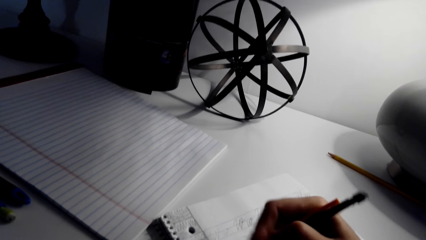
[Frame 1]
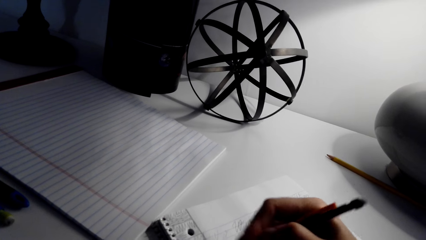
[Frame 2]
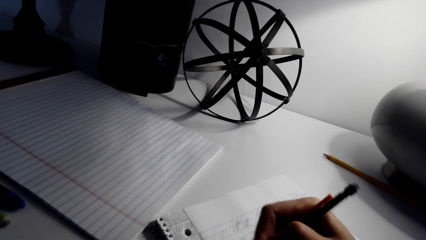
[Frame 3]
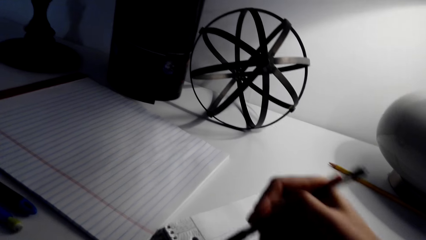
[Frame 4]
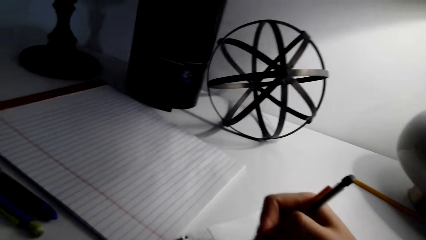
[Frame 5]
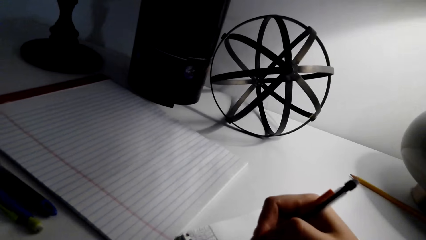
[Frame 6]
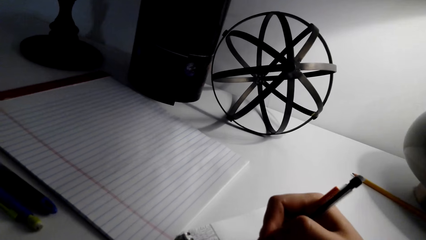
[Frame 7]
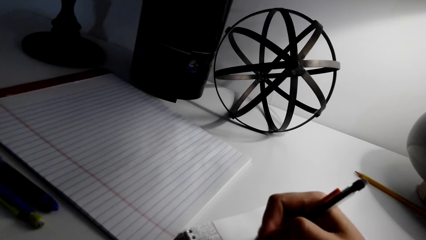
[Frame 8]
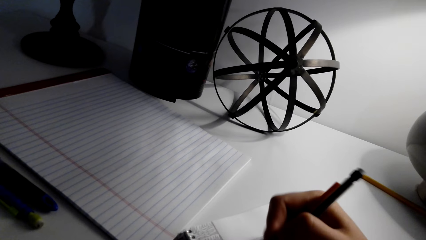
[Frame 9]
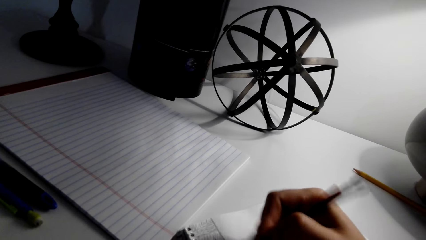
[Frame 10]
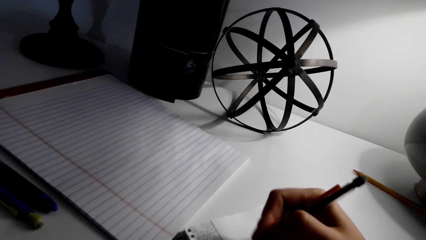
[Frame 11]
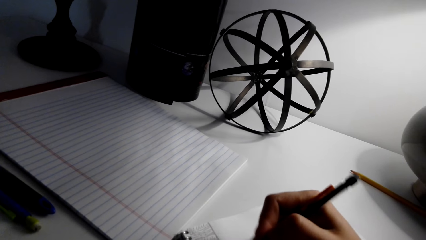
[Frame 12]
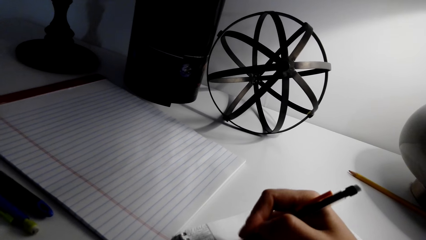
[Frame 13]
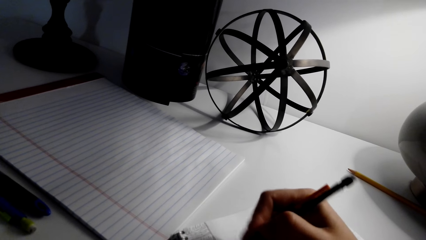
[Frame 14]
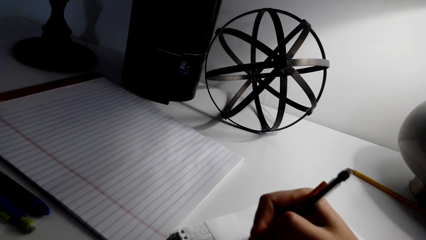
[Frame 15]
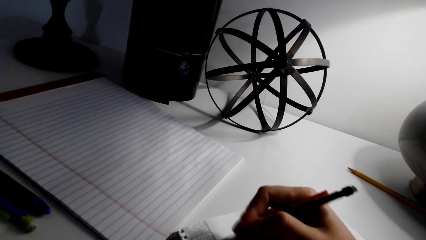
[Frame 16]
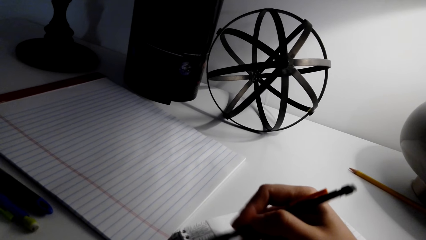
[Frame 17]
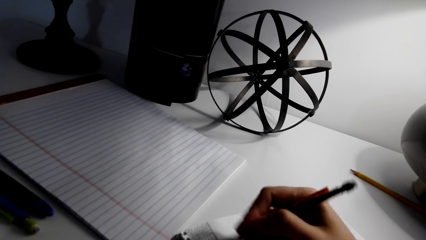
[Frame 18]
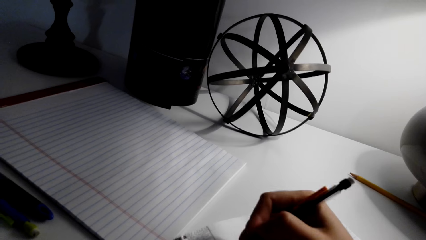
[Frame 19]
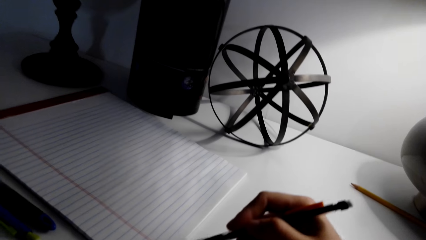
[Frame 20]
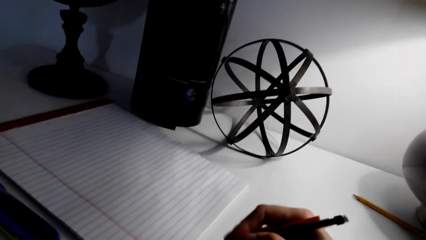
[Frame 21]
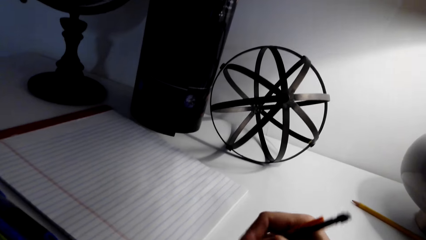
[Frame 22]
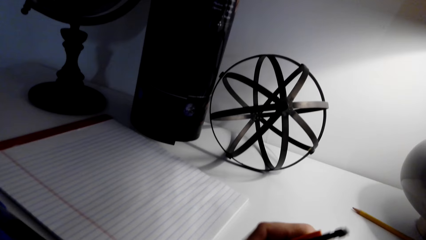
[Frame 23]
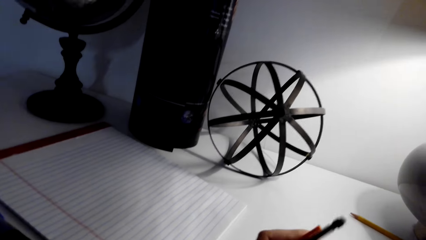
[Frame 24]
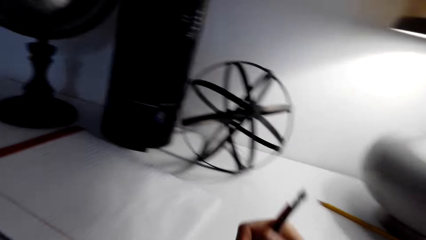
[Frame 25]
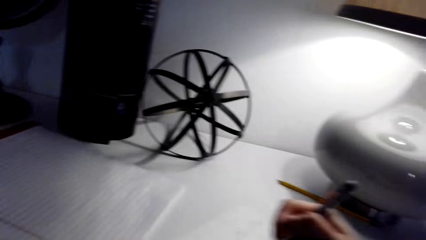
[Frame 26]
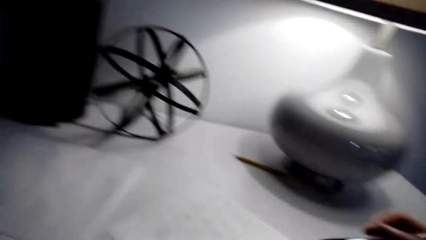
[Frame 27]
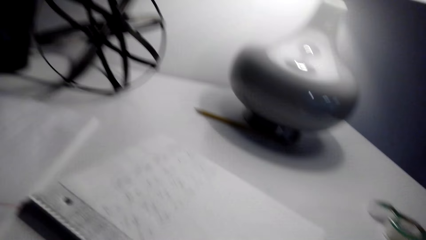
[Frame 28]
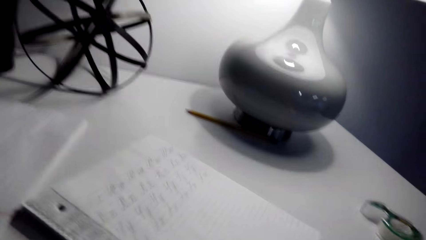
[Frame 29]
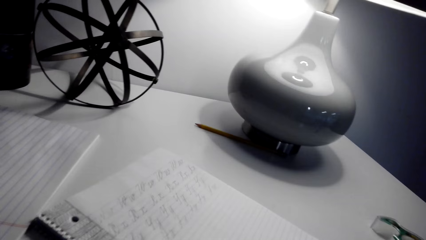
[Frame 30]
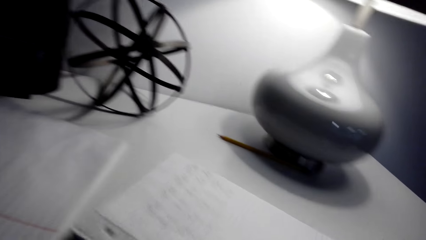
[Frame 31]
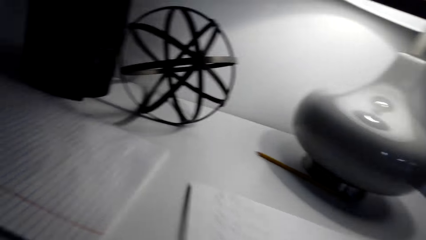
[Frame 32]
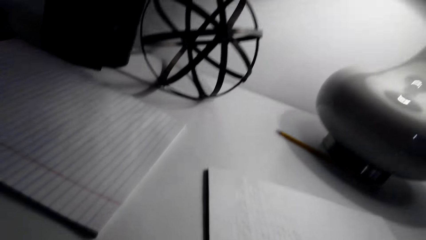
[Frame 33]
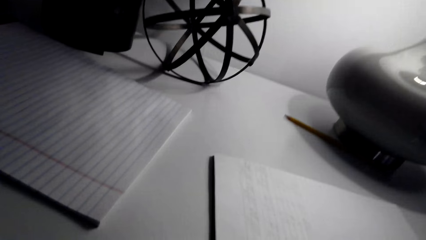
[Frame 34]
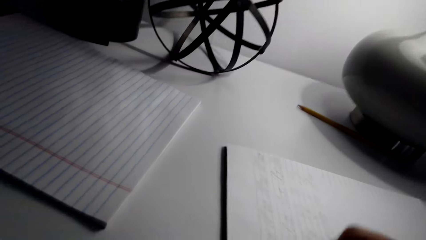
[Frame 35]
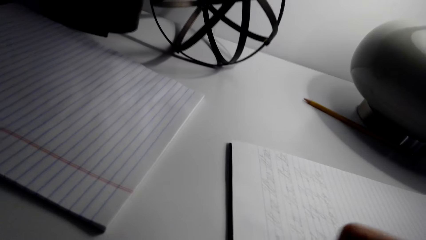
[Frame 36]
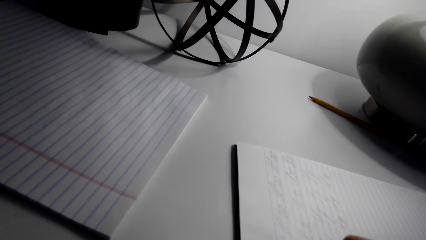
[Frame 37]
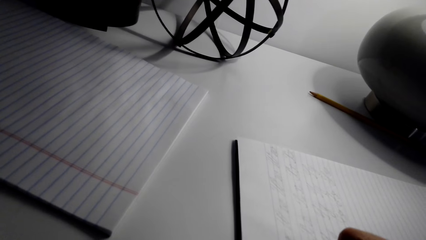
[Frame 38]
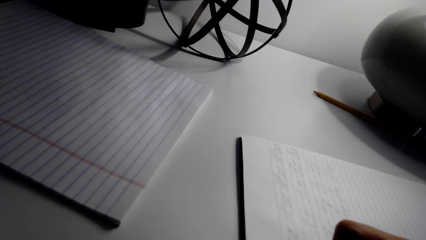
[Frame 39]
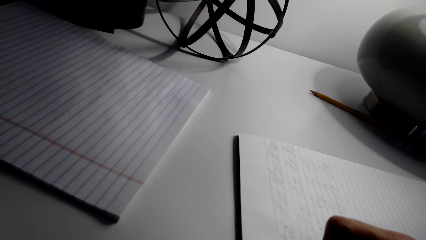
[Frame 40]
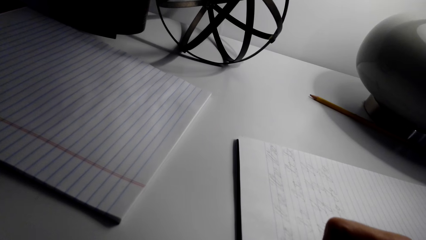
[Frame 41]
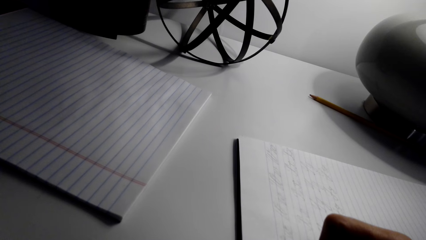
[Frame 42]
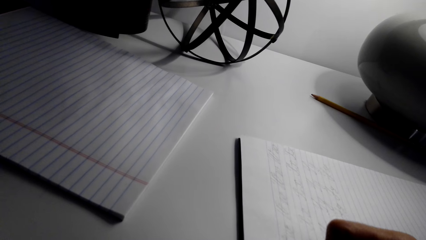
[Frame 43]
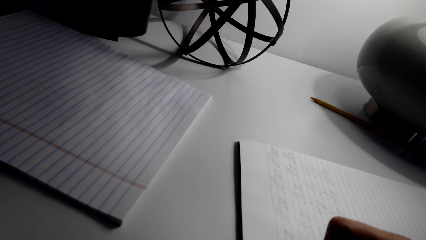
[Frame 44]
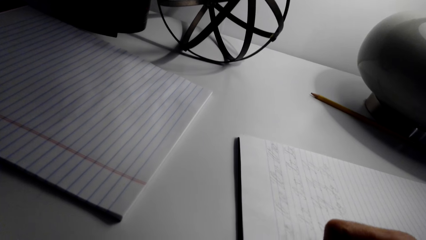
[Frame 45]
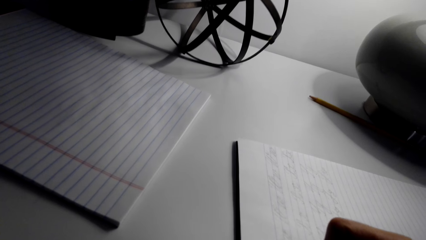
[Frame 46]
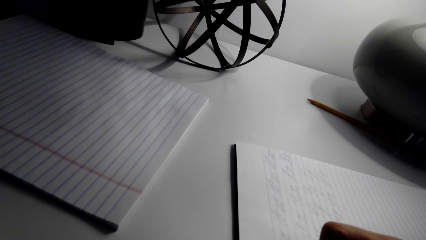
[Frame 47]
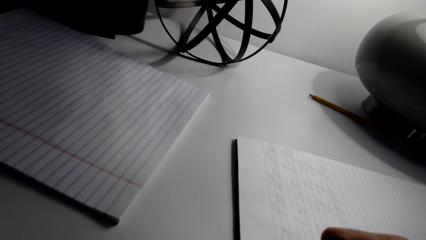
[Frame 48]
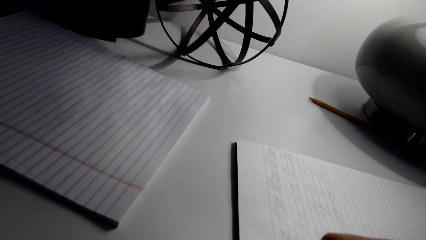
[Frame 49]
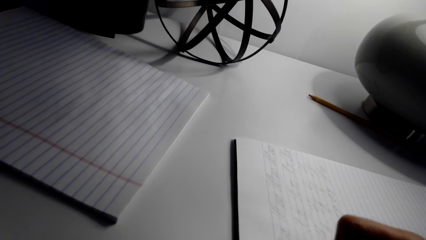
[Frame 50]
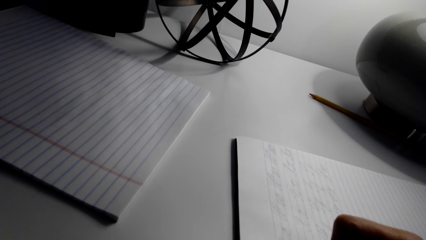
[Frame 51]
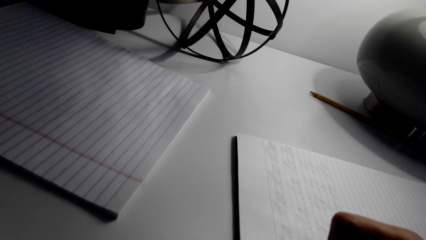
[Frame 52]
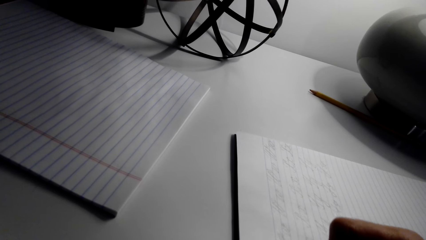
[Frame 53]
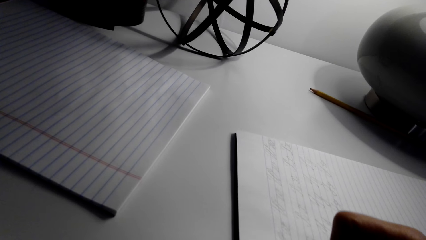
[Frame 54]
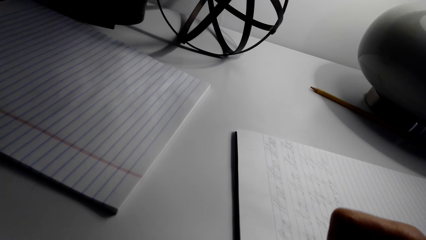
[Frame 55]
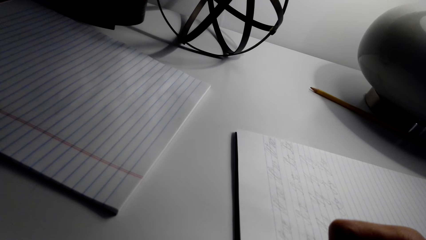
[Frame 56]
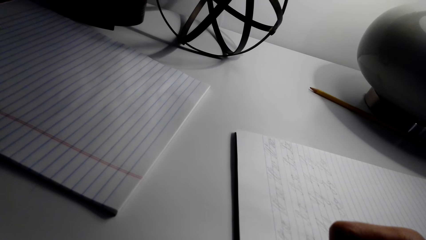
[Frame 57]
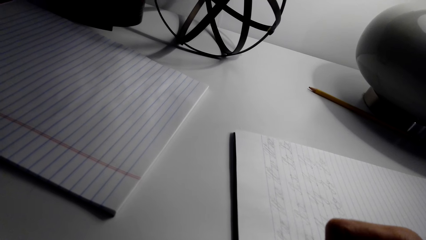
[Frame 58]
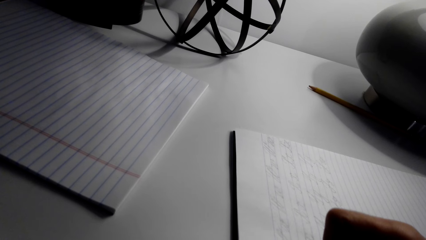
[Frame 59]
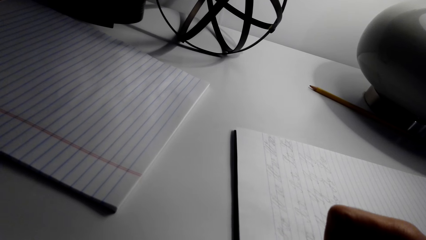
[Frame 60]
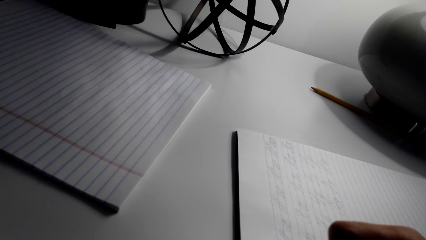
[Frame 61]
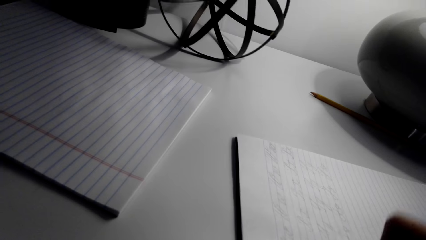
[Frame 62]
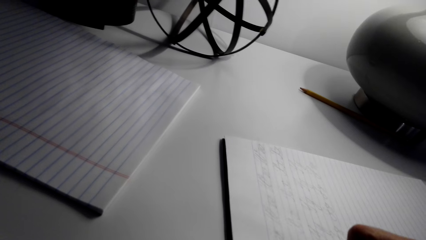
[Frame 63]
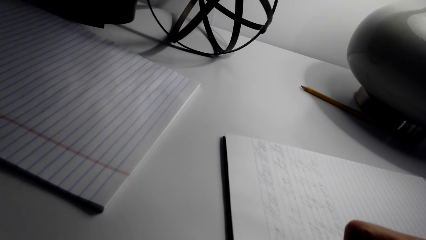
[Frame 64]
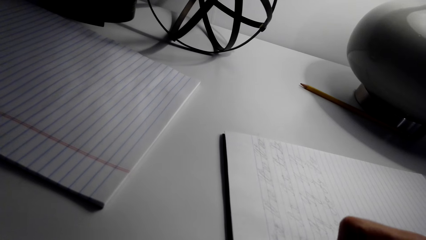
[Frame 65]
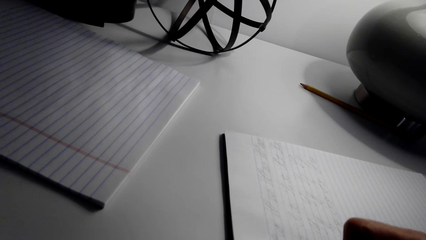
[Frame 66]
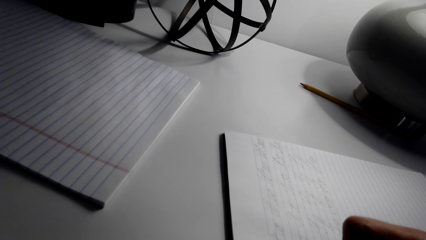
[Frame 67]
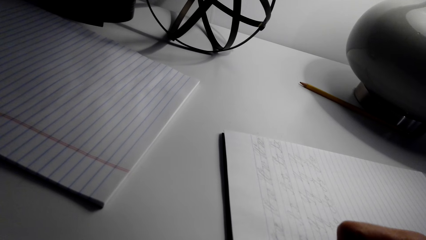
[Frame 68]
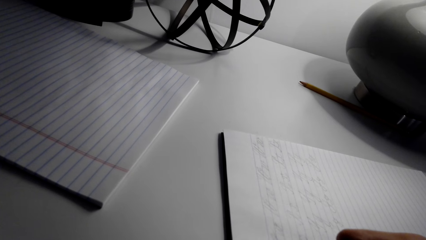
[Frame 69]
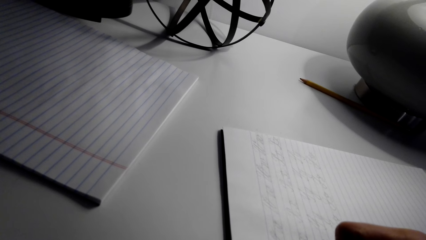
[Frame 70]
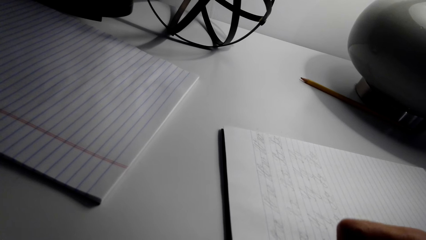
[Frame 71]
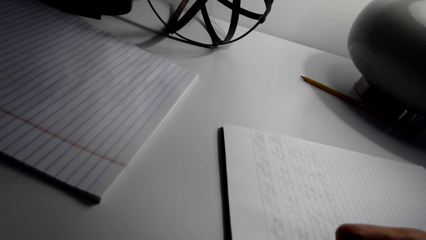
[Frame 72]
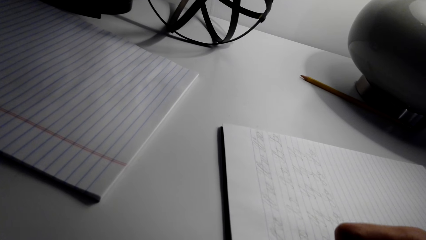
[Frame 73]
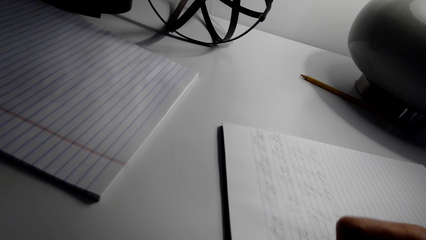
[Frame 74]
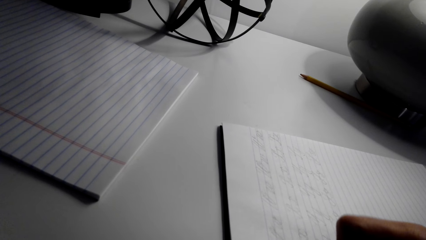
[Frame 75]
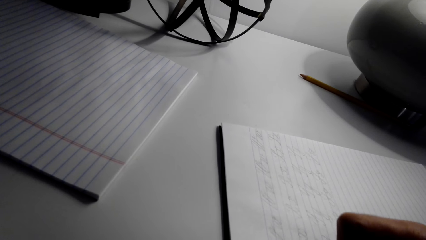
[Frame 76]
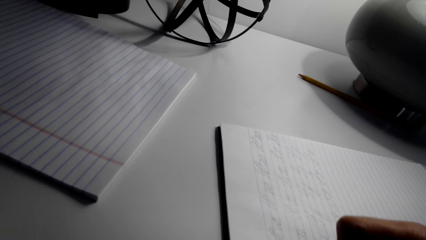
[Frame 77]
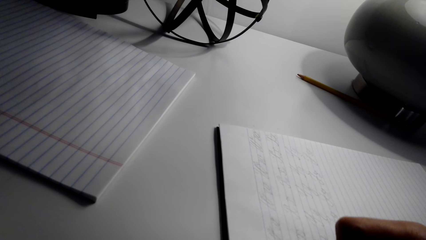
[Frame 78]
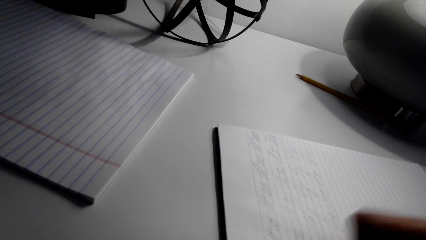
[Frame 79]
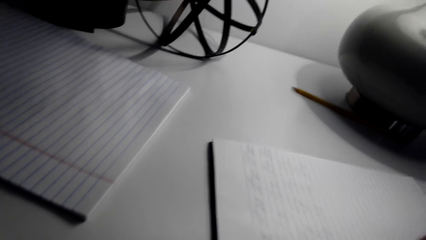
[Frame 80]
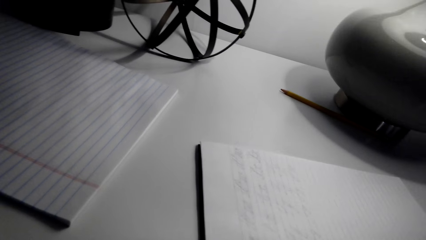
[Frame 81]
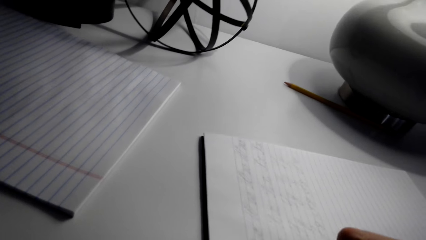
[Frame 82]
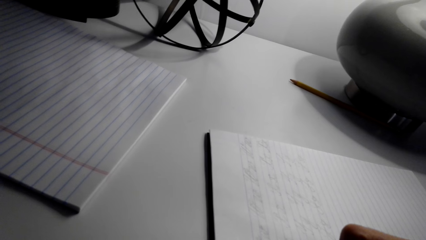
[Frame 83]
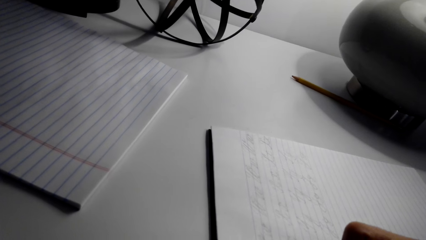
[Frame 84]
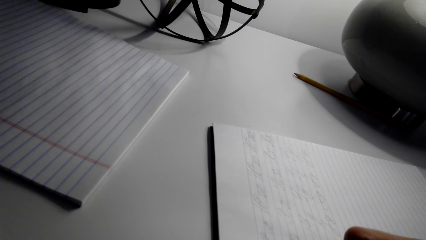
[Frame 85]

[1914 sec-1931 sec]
The camera wearer looks around. They move a book on the table. They write on the book with a pen.
